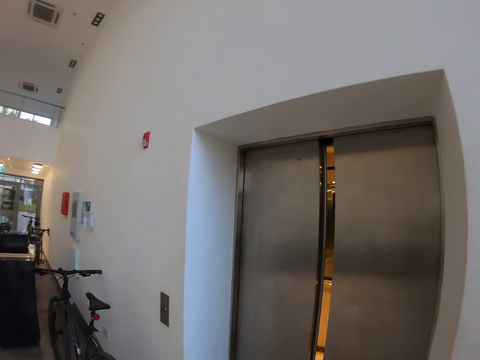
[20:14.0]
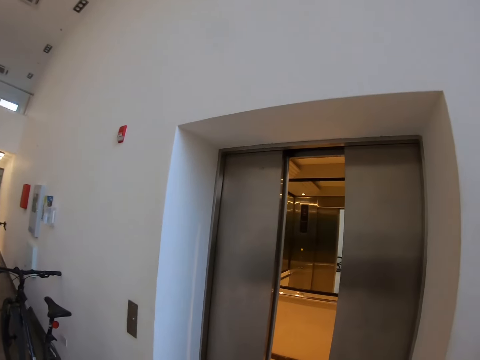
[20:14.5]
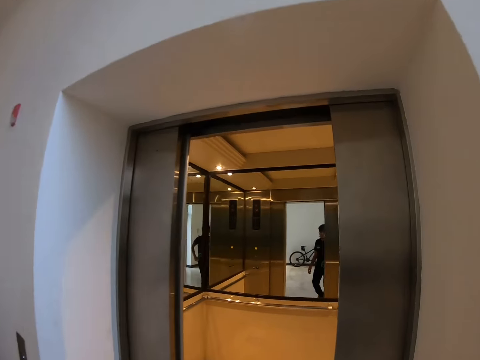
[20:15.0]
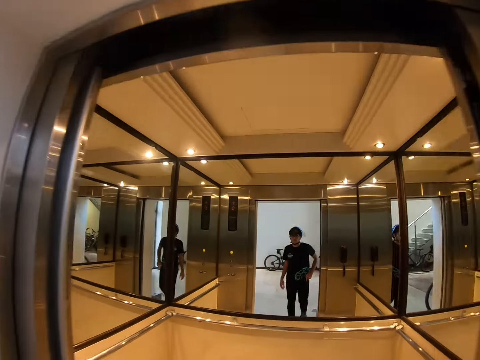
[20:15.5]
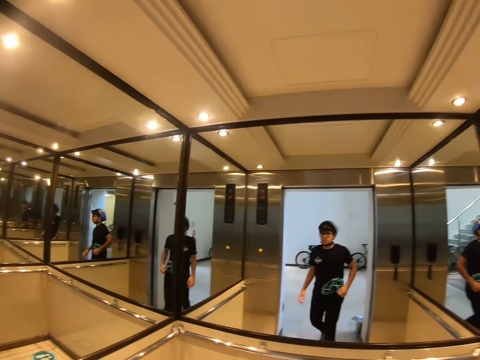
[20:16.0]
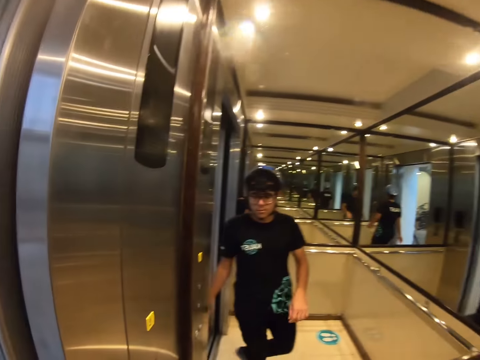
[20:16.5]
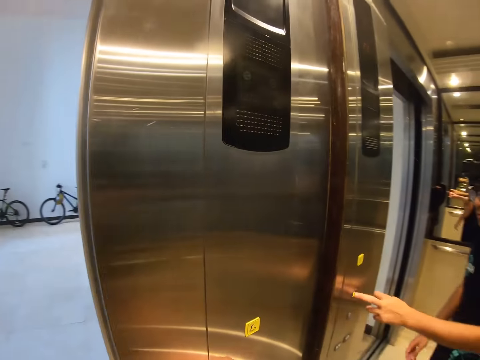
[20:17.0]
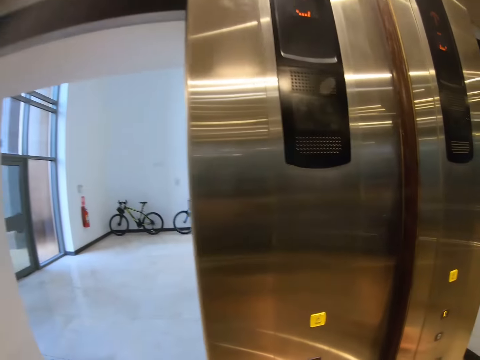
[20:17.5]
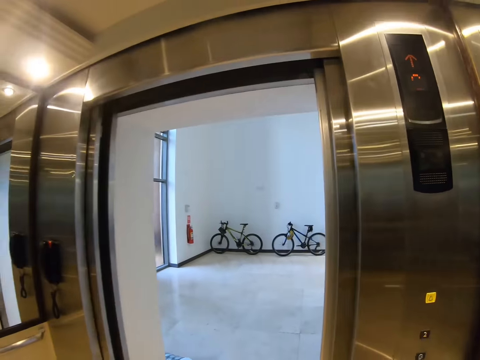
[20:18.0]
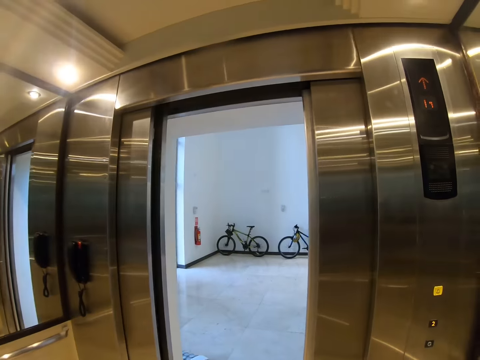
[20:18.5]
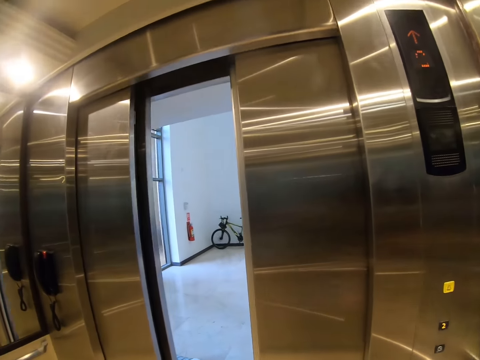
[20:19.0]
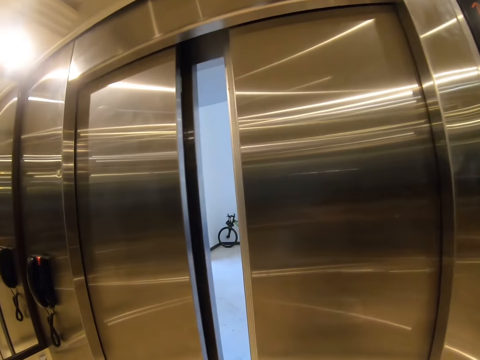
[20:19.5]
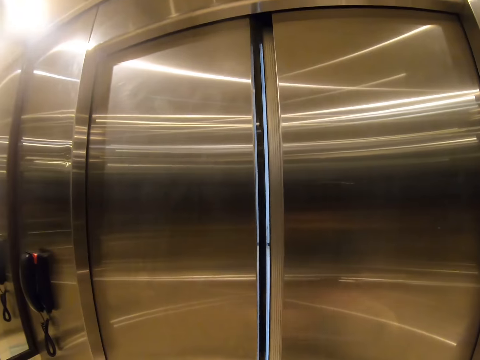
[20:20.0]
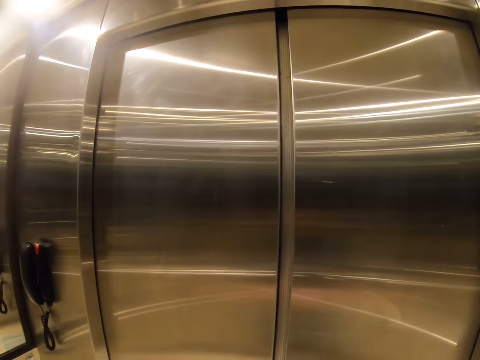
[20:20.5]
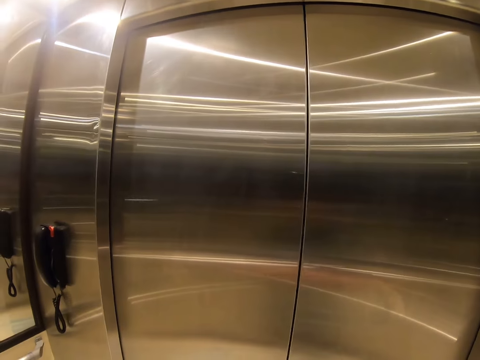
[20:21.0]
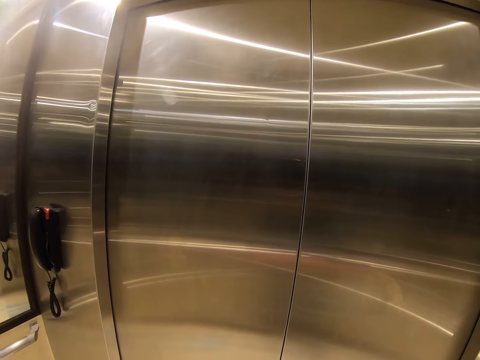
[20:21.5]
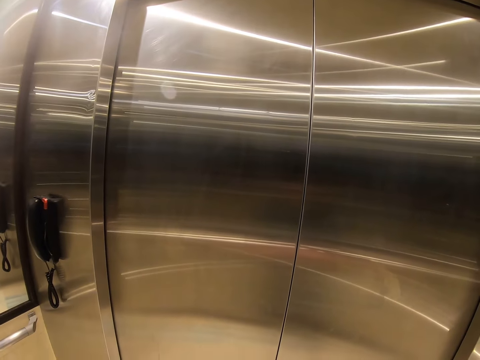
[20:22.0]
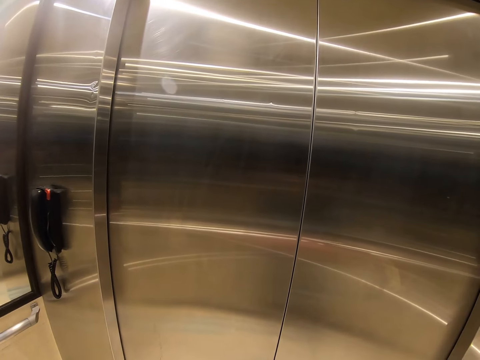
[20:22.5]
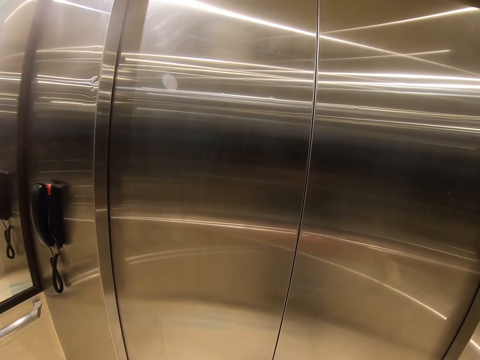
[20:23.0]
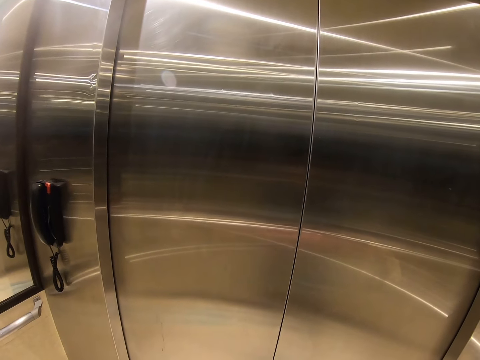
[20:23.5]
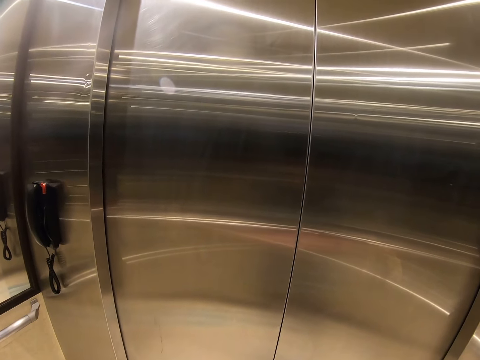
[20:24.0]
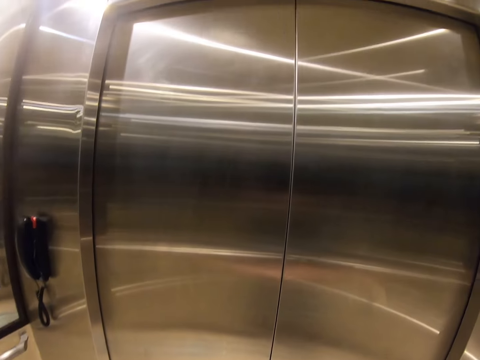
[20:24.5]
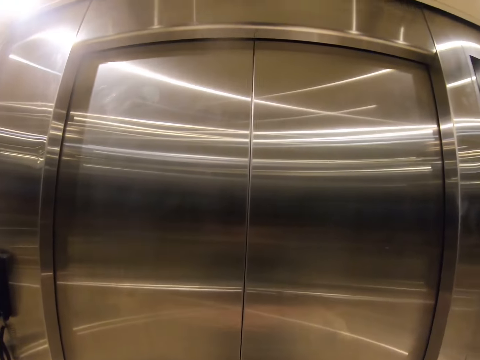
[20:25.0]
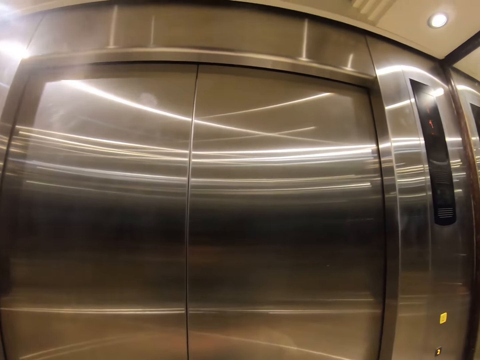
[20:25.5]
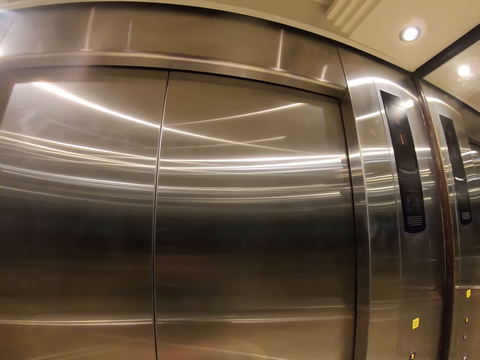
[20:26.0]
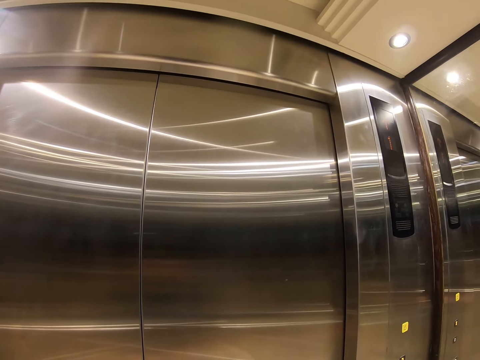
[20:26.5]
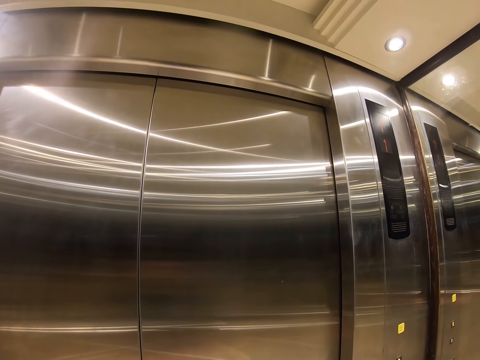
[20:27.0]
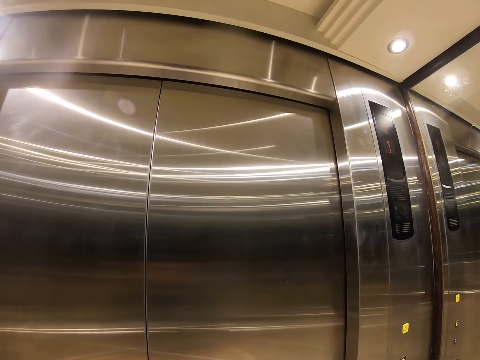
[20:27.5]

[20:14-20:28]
The camera wearer enters the lift. They press a button on the lift. They look around the lift.

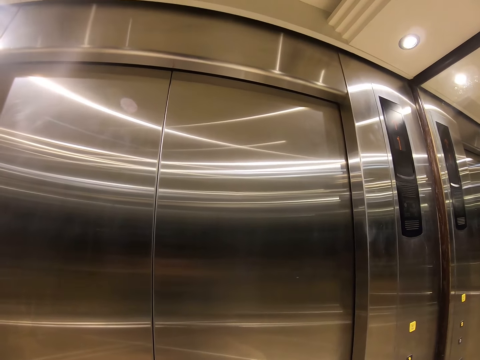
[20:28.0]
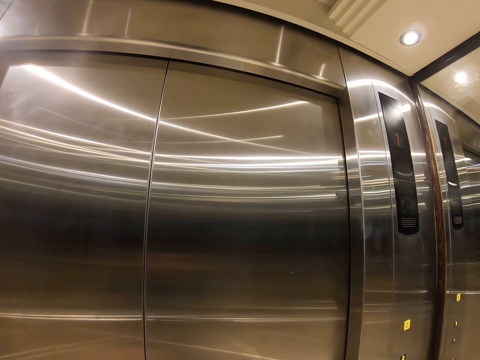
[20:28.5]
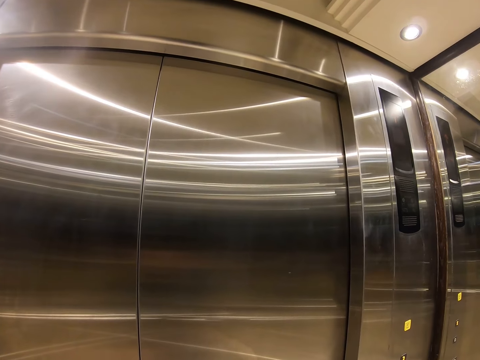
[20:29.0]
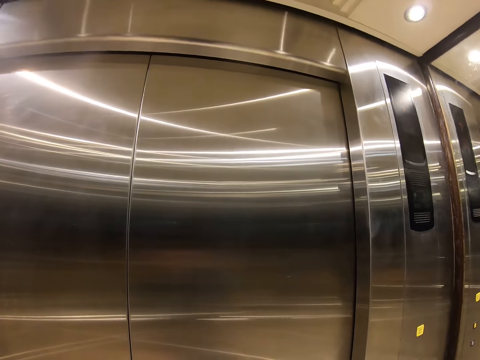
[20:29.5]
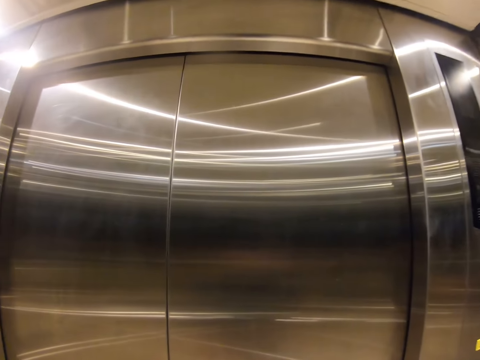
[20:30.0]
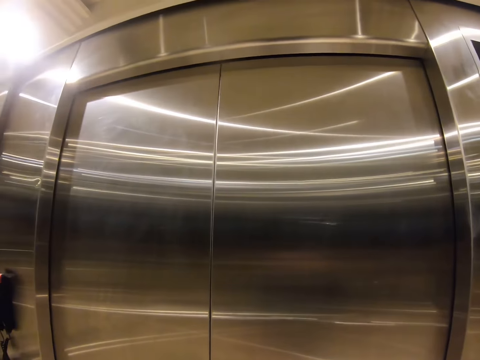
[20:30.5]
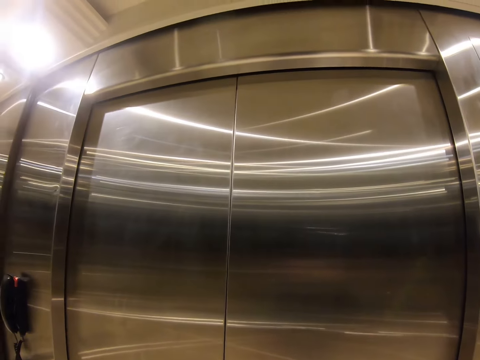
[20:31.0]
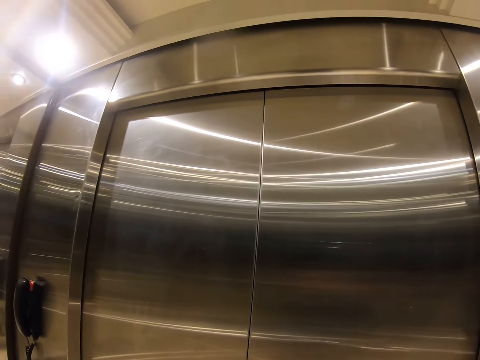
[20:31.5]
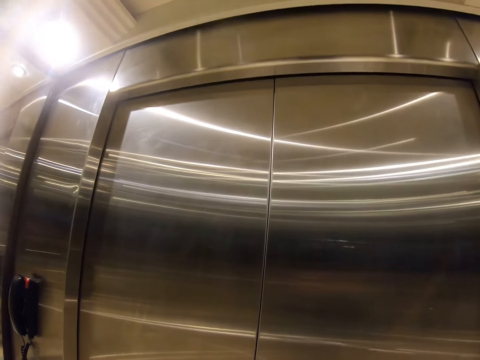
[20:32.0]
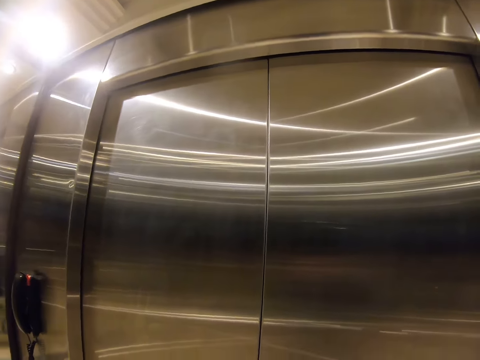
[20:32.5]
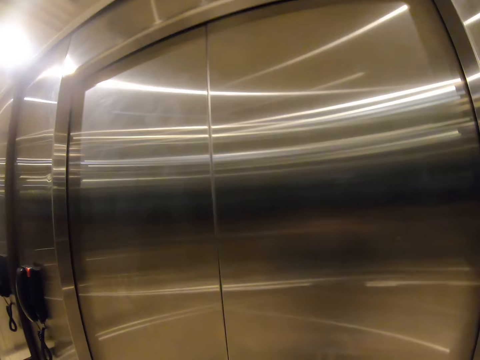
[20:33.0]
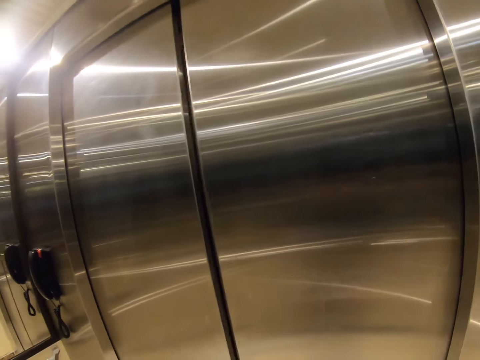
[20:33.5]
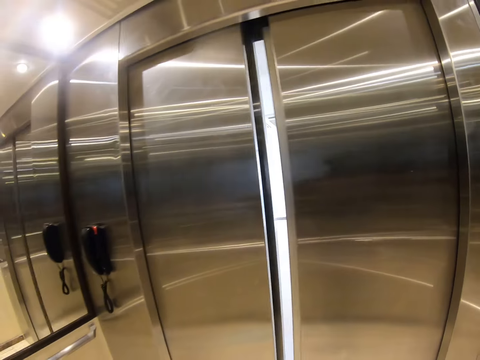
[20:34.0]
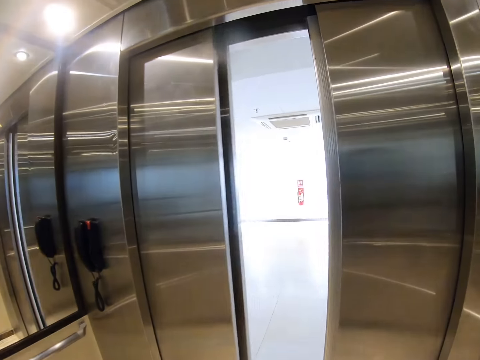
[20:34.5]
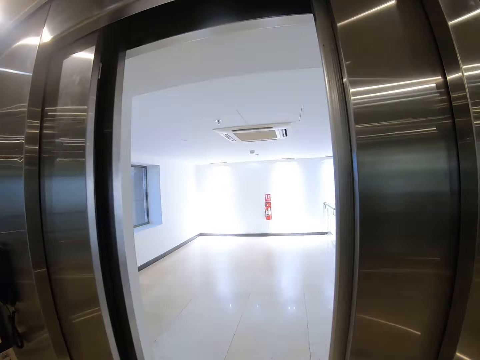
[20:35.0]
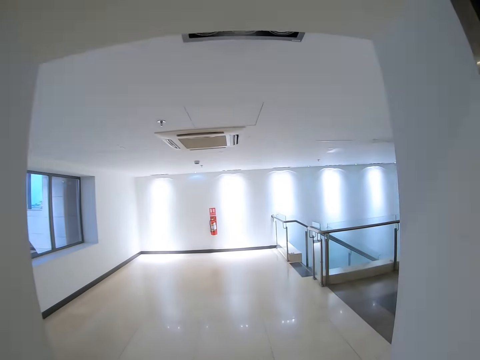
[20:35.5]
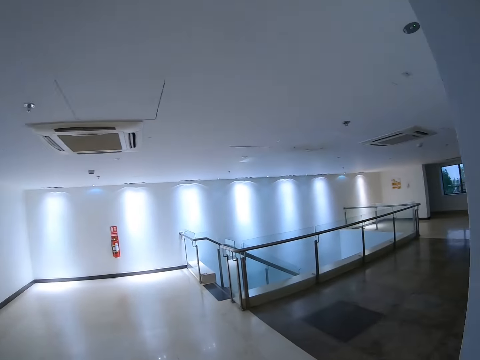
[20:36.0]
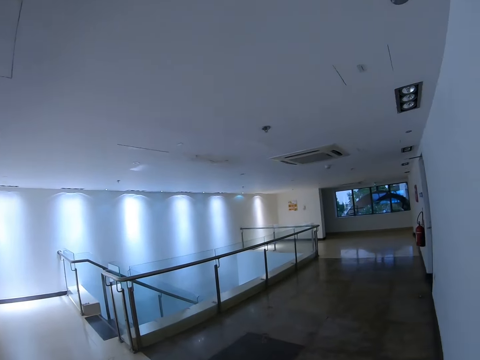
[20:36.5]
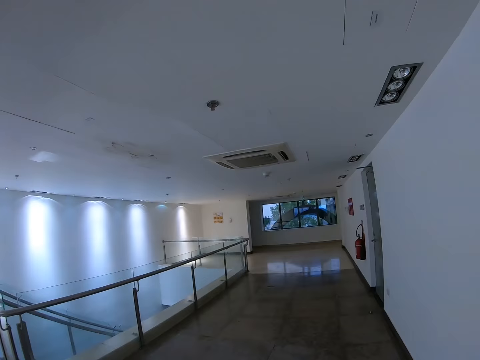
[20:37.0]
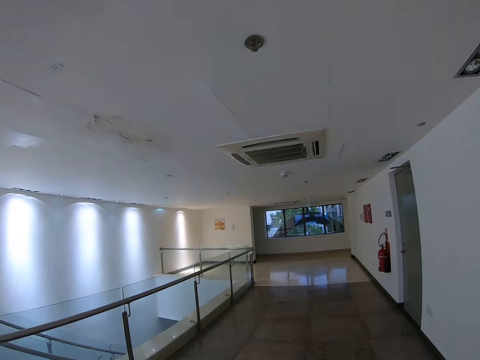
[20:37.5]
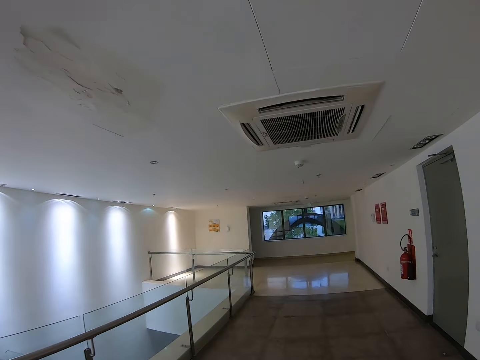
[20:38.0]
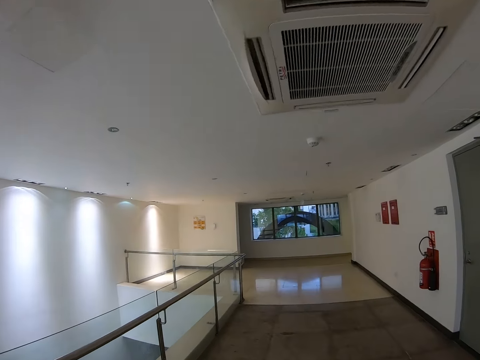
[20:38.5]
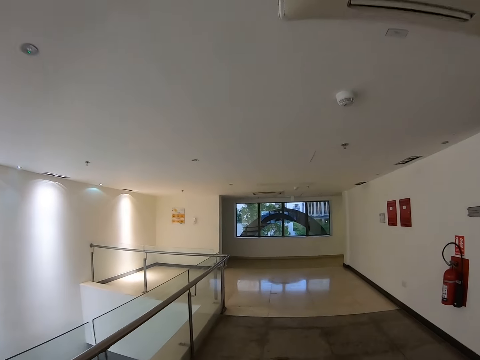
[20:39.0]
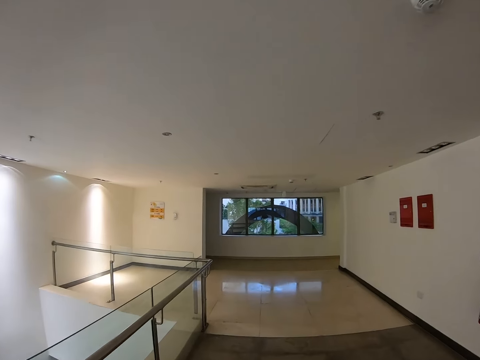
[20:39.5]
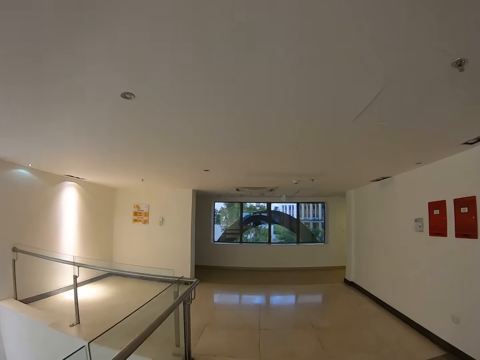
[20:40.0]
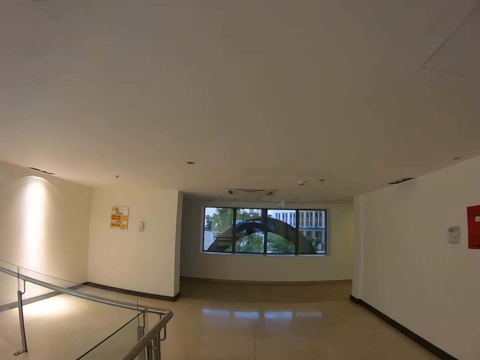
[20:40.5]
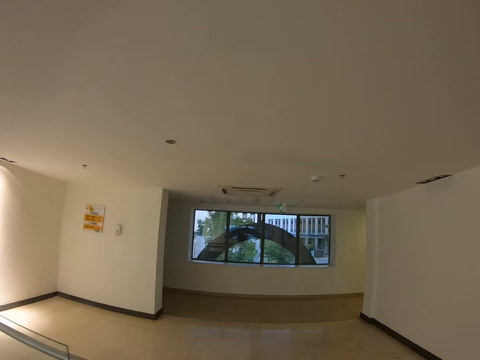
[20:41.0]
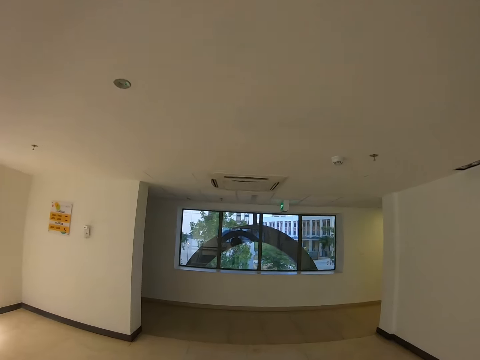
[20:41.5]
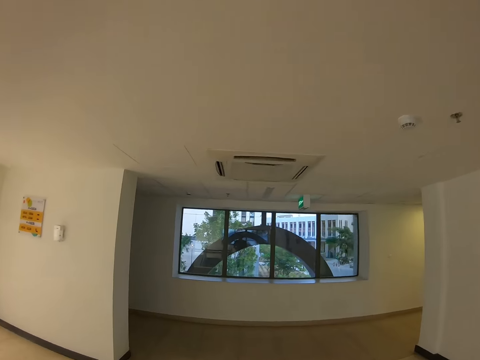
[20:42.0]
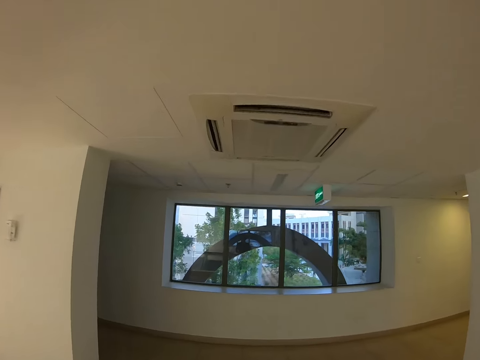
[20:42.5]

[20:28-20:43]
The camera wearer steps out of the lift. They walk on the floor in the building.
